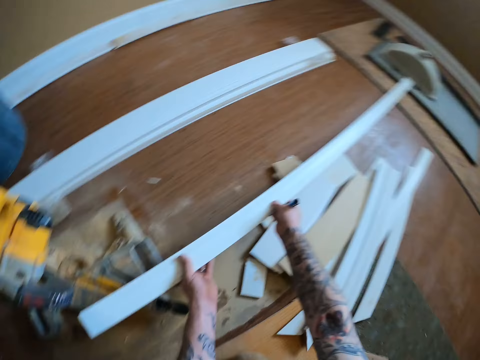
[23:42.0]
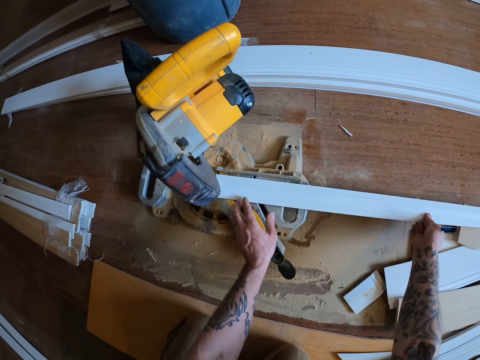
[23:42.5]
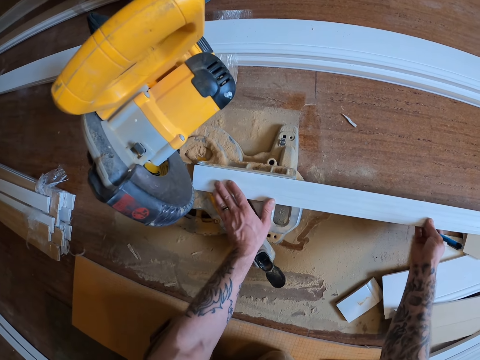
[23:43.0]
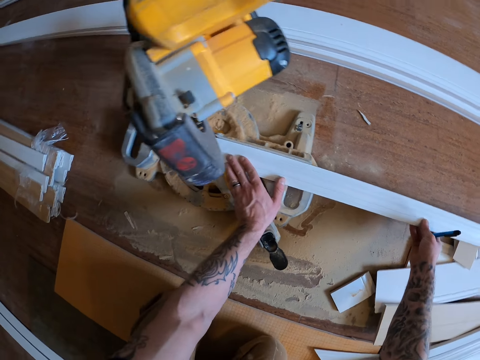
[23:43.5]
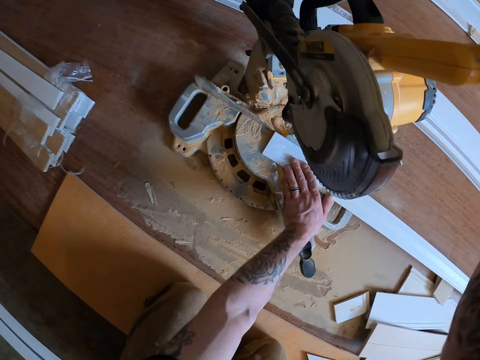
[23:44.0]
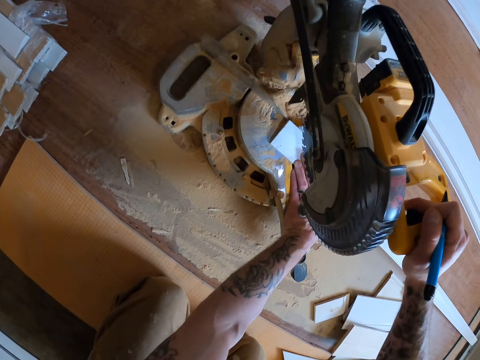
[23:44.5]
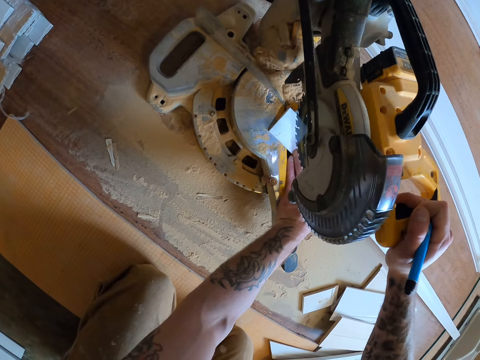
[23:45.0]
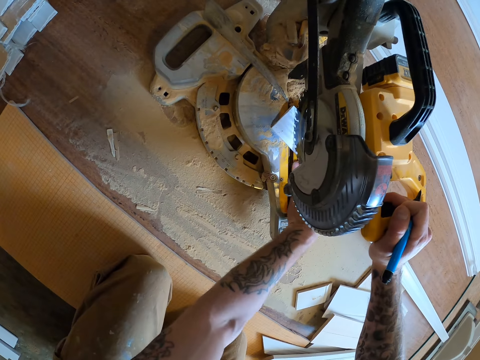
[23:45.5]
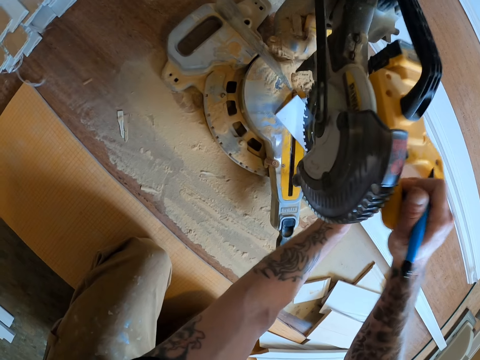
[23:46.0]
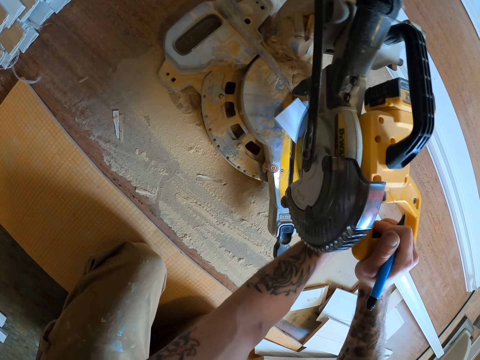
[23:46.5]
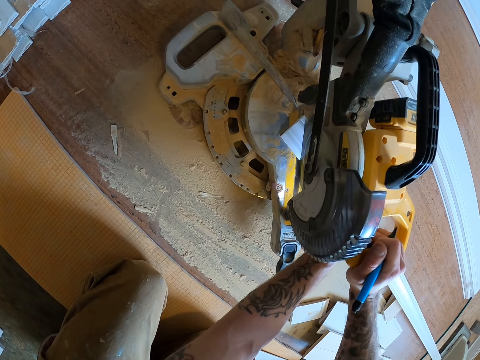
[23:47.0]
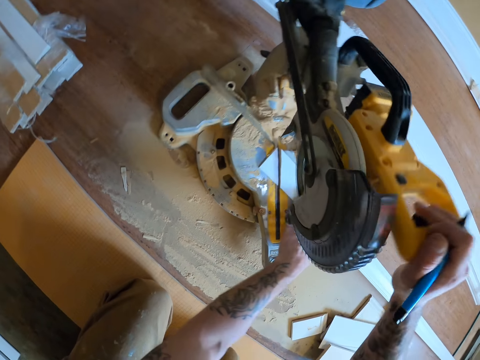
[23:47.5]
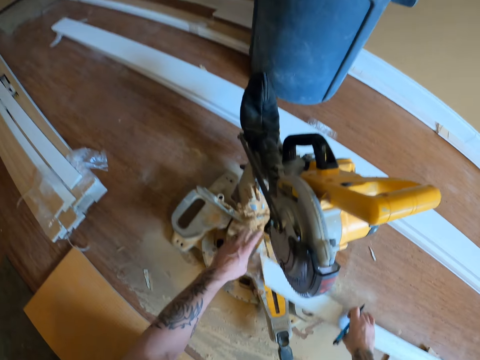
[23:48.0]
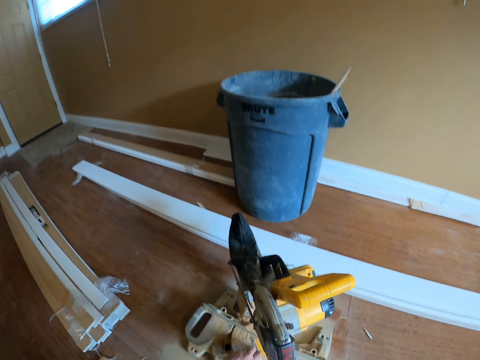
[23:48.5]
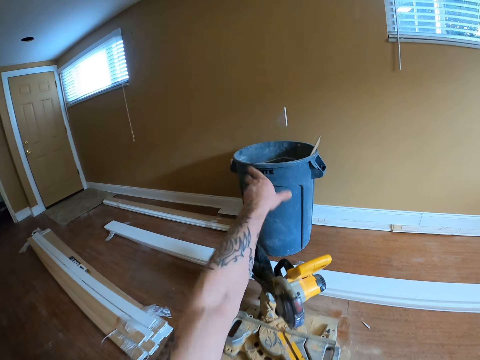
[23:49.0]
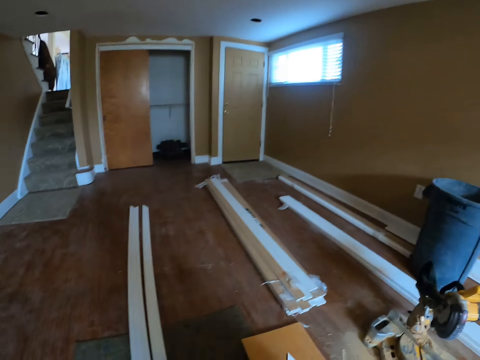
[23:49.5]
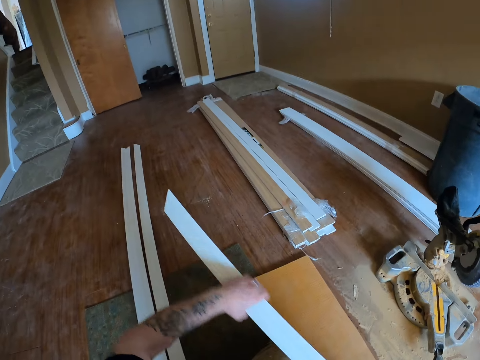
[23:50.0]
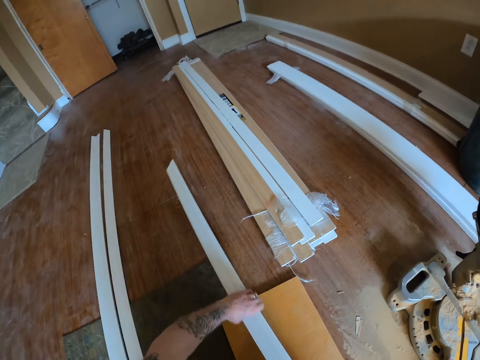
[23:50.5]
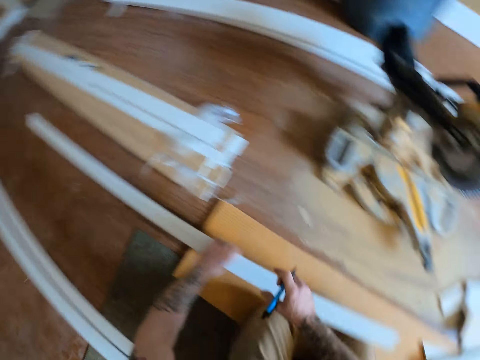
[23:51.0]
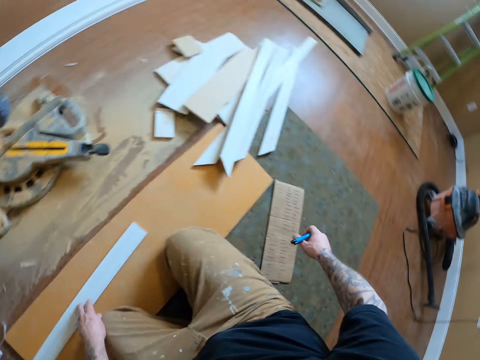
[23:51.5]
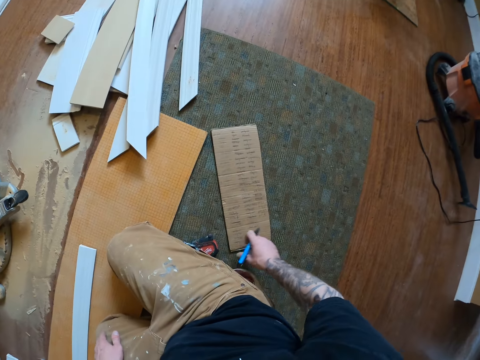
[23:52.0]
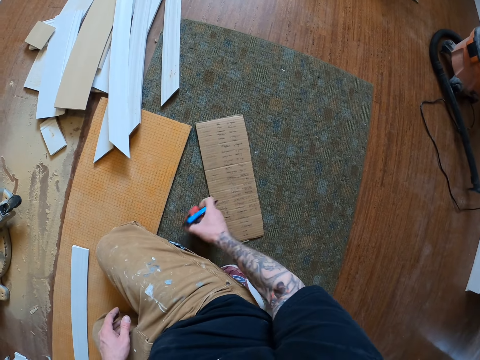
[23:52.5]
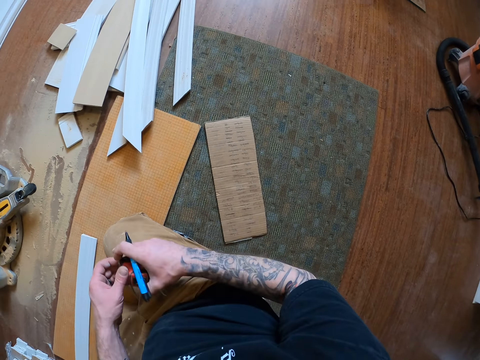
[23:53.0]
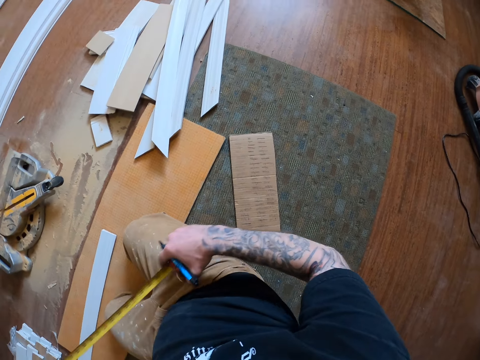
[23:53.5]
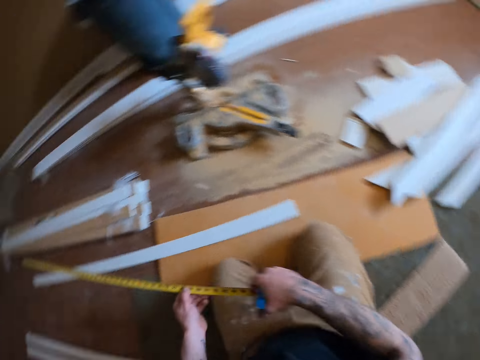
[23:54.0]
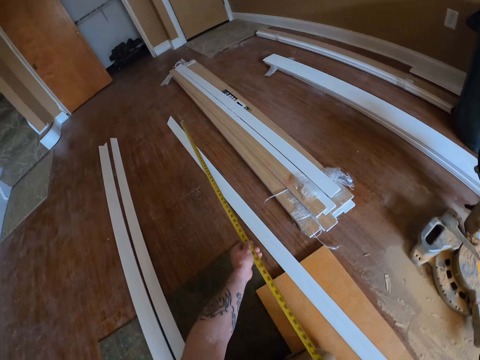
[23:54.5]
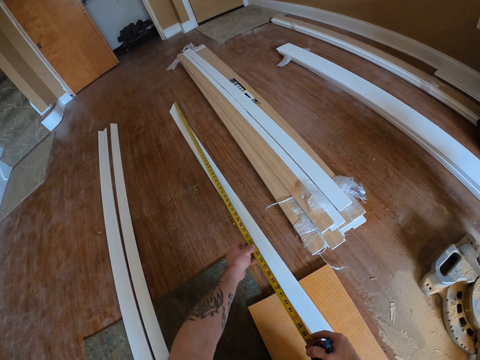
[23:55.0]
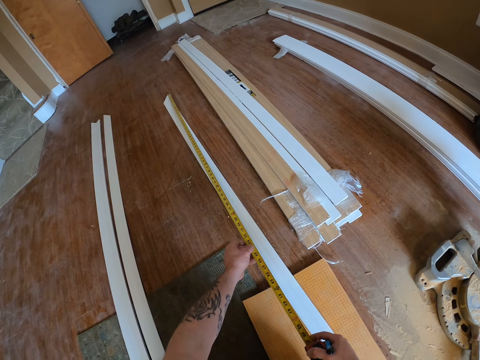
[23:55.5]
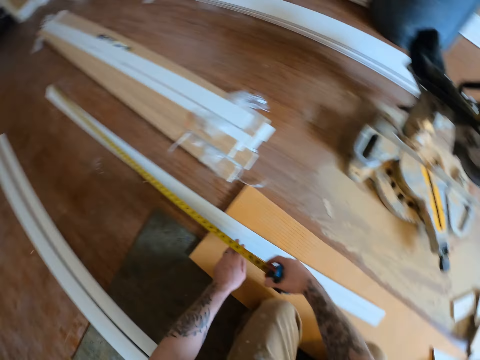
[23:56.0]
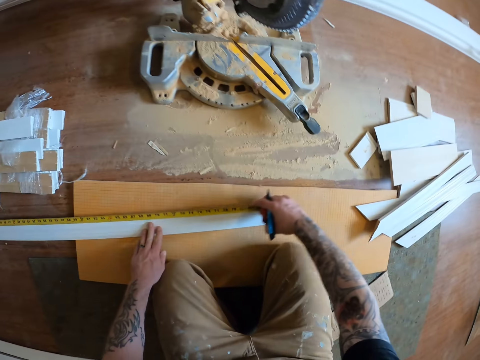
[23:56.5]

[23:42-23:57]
The camera wearer puts the wooden strip on the wood cutter machine. They adjust the wood cutter machine. They cut the wooden strip with the wood cutter machine. They adjust the wood cutter machine. They remove the wooden strip from the wood cutter machine. They pick the wooden strip piece from the machine. They throw the wooden strip piece in the trash bin. They put the wooden strip on the floor. They pick up the tape measure from the floor. They pull the tape of the tape measure. They measure the wooden strip on the floor with the tape measure.

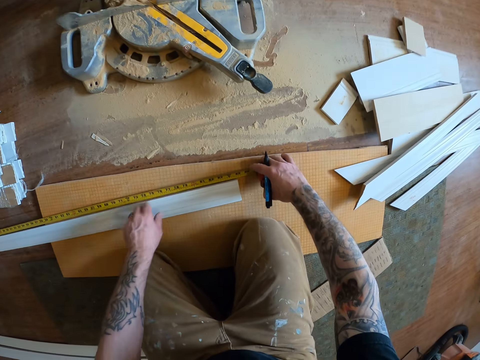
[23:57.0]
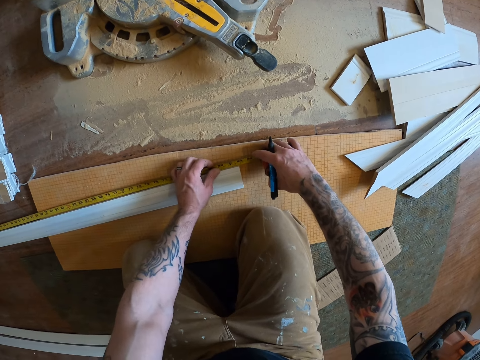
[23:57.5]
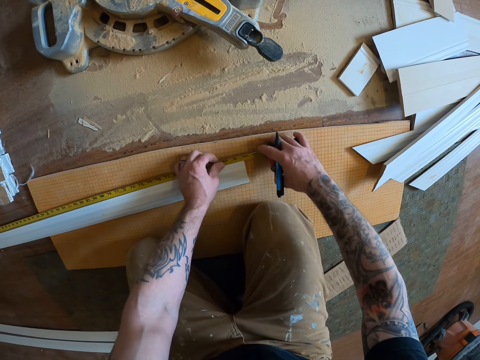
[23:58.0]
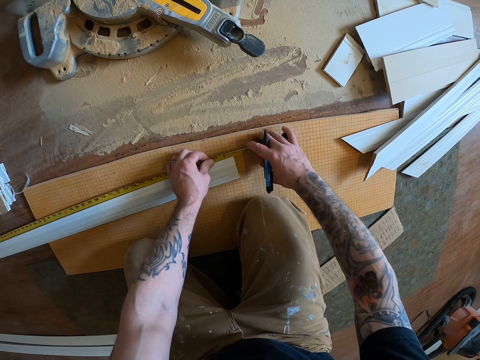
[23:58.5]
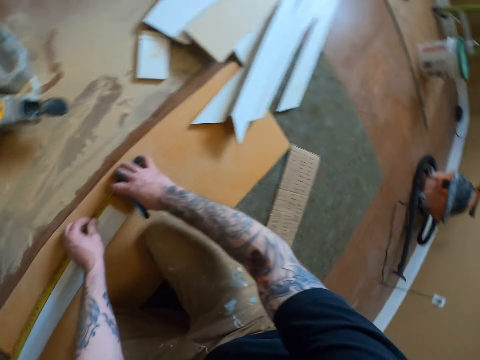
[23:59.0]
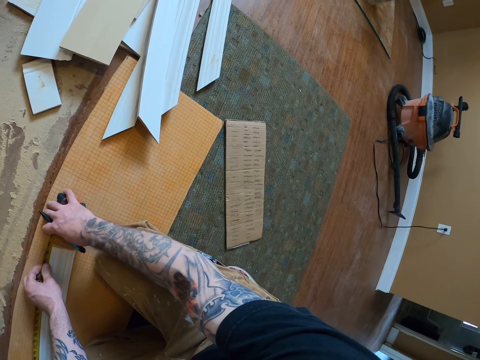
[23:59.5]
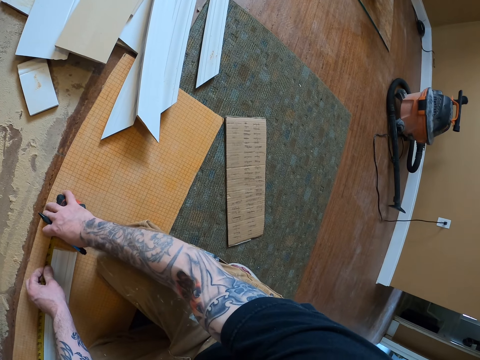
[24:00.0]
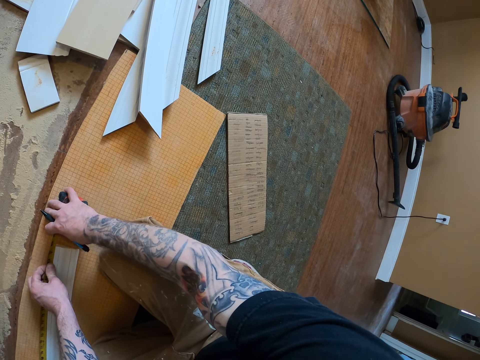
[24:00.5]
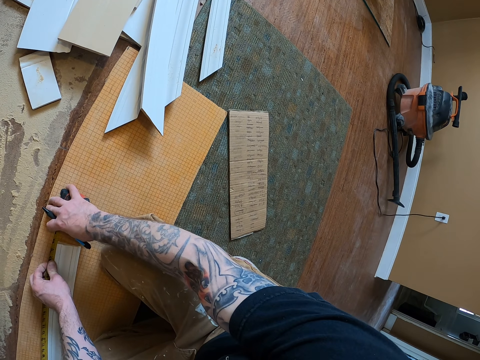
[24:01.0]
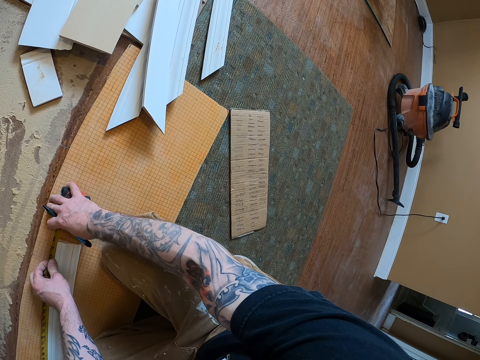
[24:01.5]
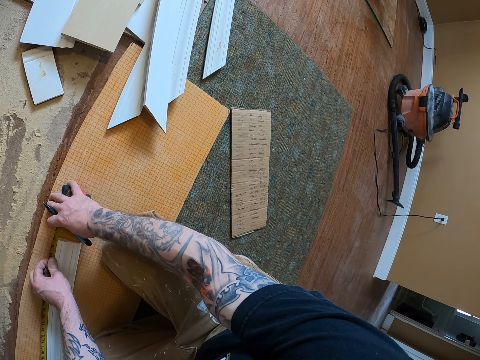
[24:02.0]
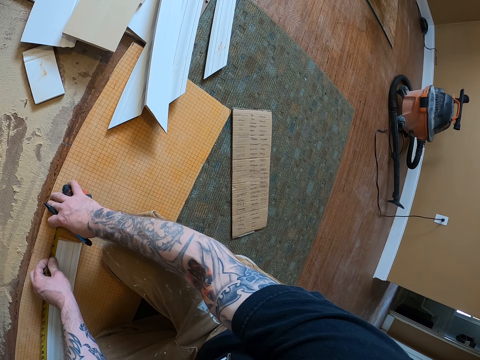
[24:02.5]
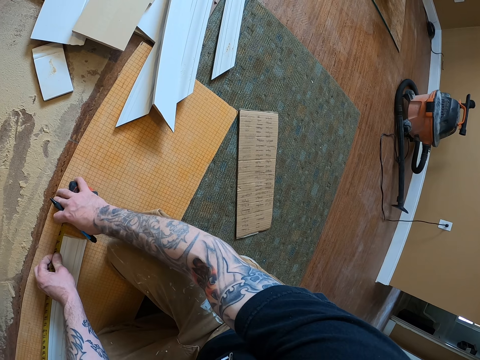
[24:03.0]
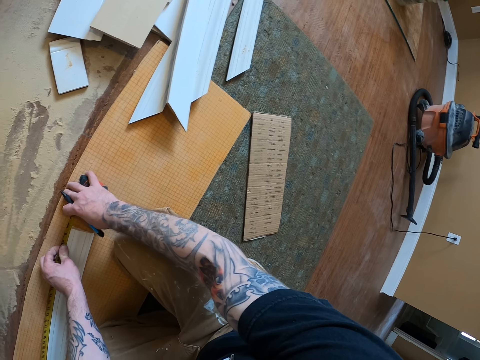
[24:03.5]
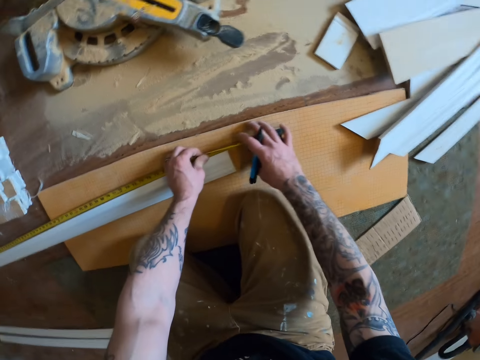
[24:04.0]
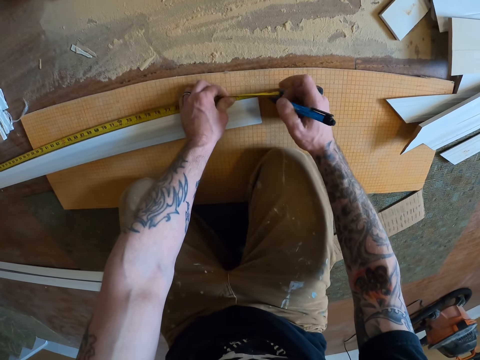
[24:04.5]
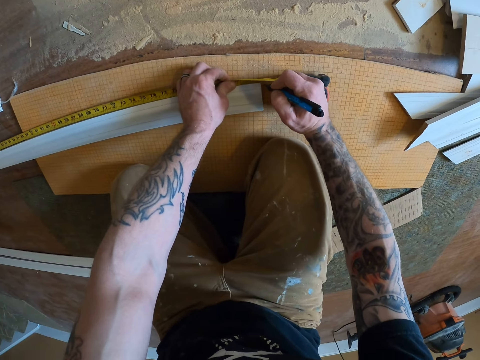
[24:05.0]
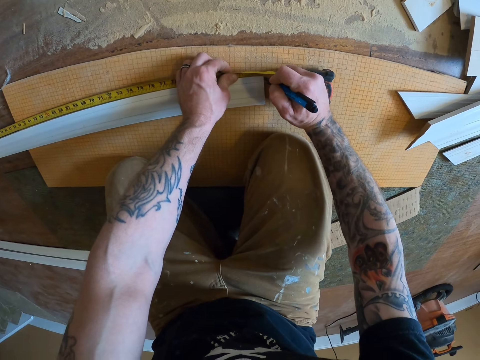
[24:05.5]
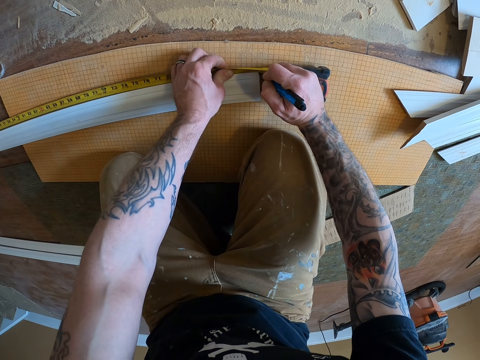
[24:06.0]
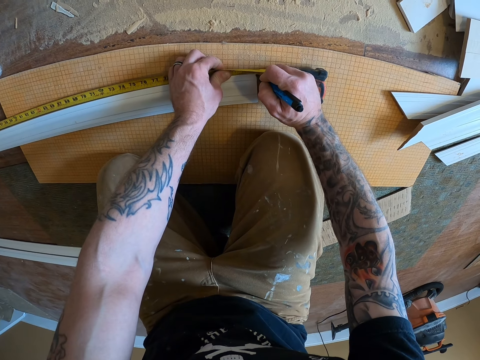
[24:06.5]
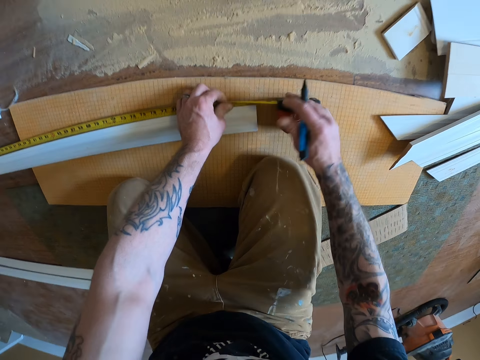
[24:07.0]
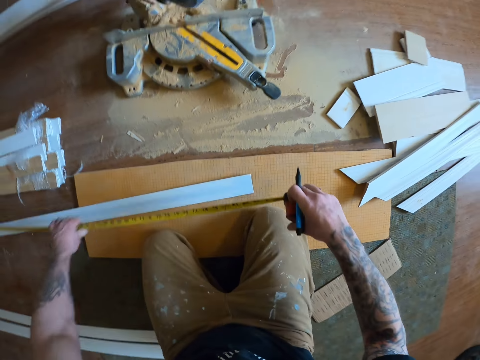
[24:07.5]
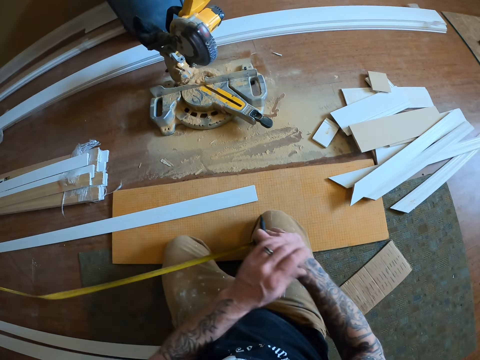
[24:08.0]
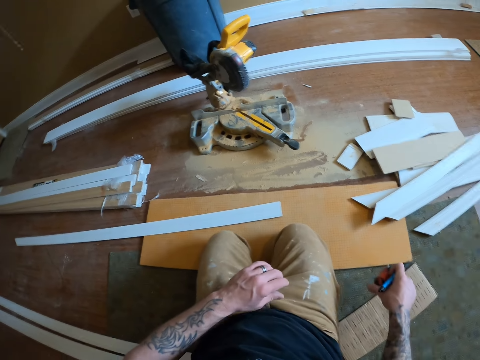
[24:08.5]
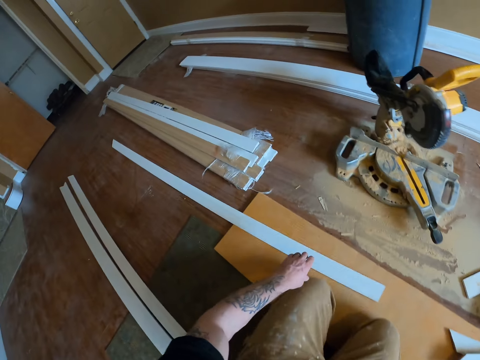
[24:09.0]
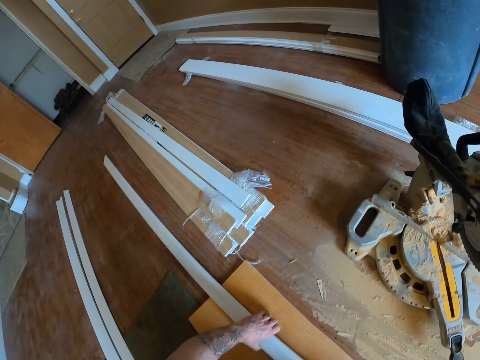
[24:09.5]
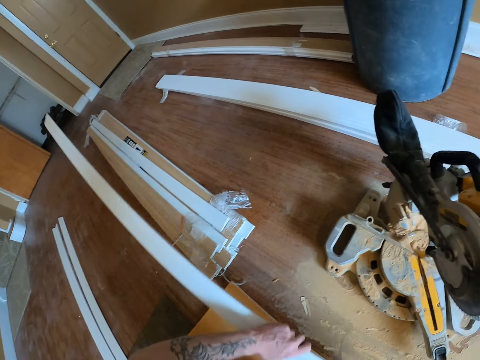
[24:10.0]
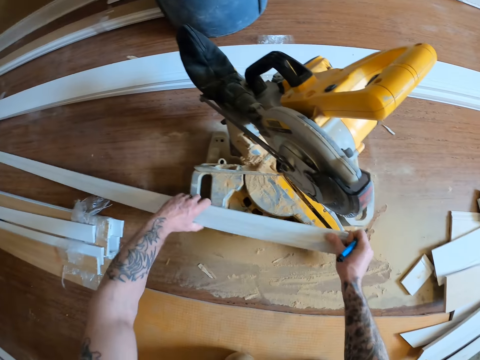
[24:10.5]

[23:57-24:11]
The camera wearer drops the tape measure on the floor. They look aside. They look at the wooden strip. They mark the wooden strip with the pen. They put the tape measure on the floor. They pull back the tape of the tape measure. They put the wooden strip on the wood cutter machine. They pick the wooden strip from the floor.
